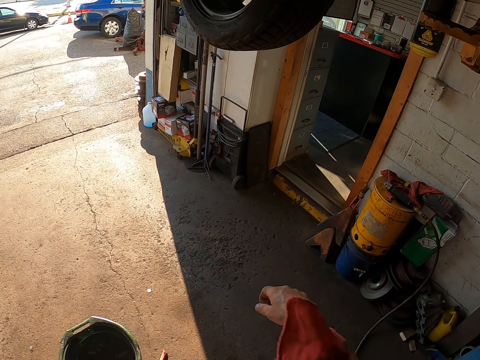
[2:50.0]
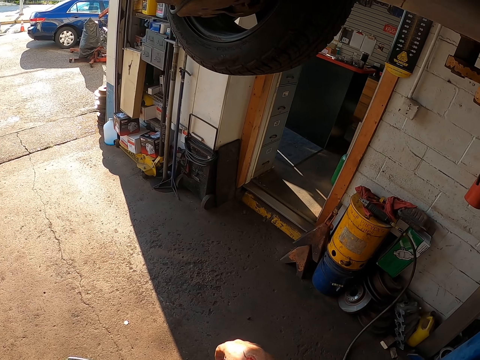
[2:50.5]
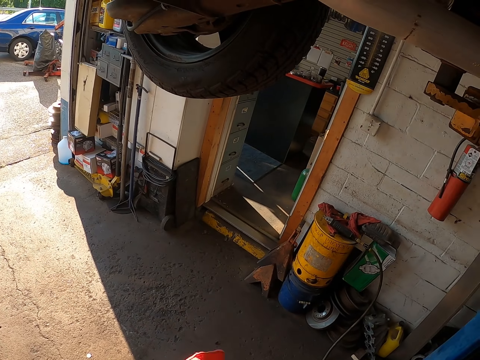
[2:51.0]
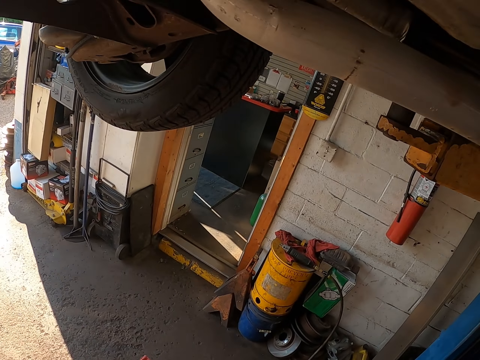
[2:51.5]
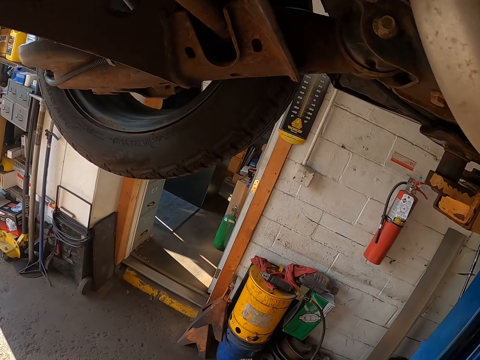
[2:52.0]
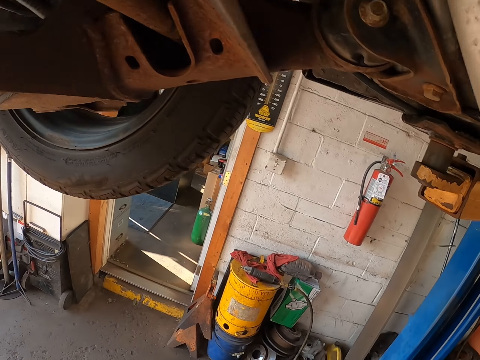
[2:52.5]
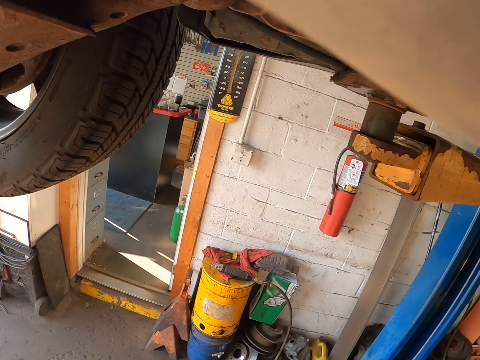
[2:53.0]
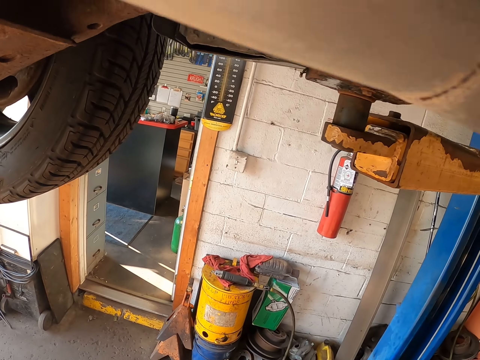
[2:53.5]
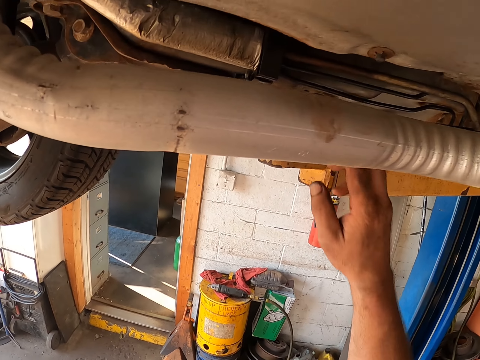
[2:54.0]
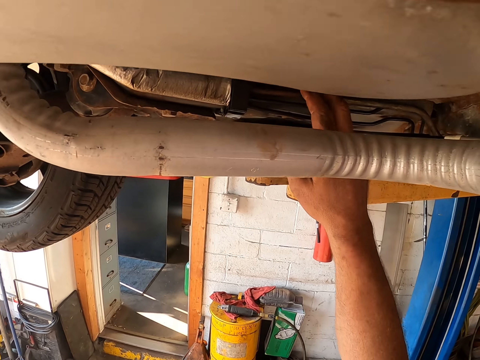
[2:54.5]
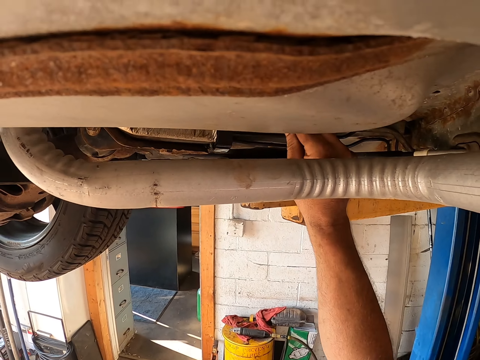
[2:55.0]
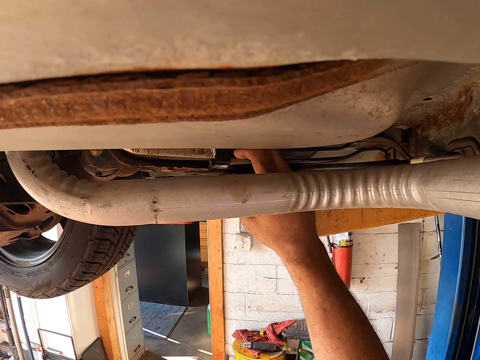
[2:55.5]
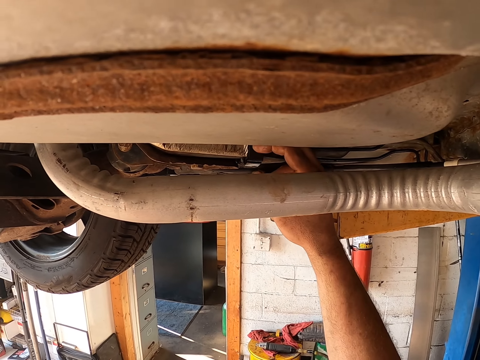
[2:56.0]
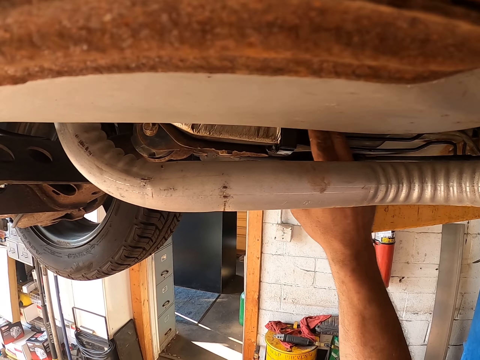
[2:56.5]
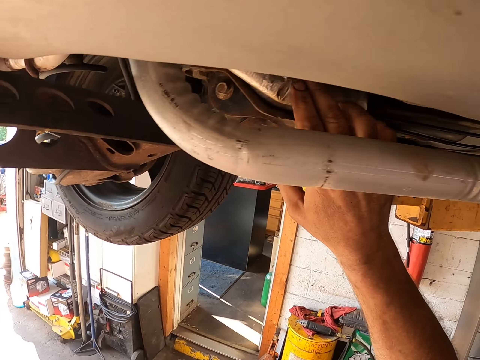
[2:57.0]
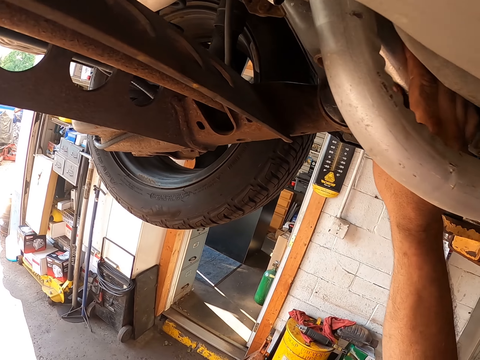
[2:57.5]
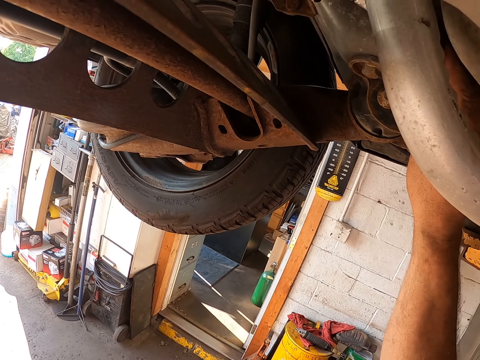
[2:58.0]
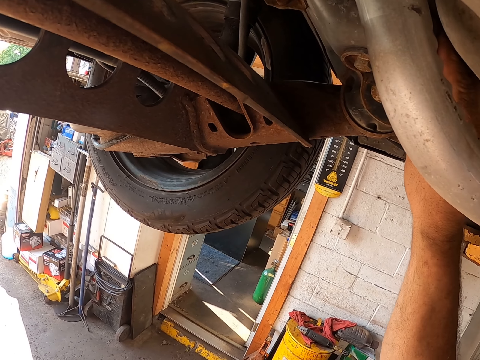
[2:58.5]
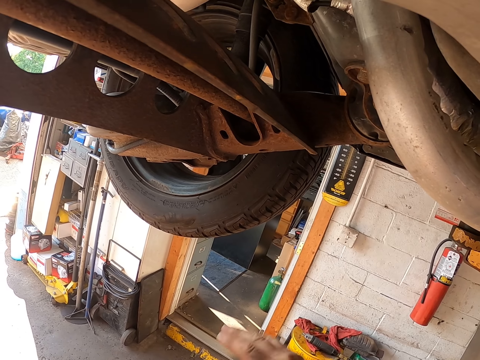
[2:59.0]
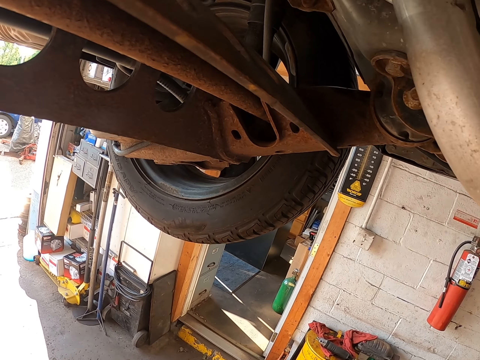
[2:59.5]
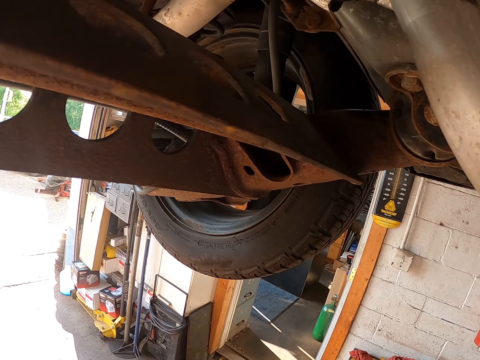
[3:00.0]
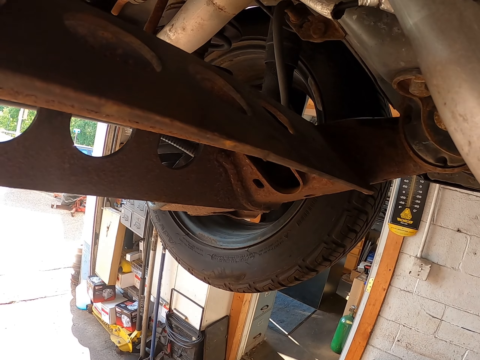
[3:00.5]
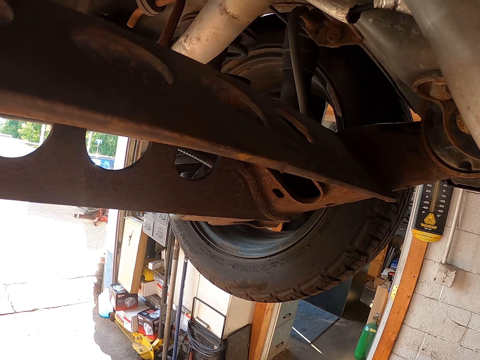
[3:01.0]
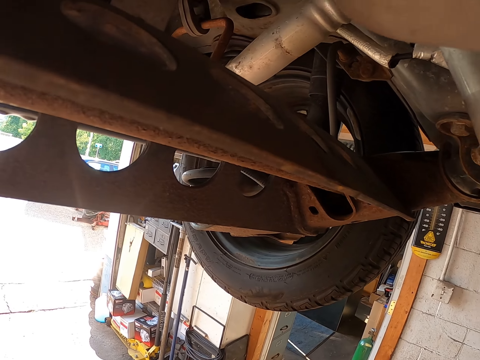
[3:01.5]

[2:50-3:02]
The camera wearer wipes hands with the cloth. They look at the vehicle. They inspect the undercarriage and touch the vehicle.

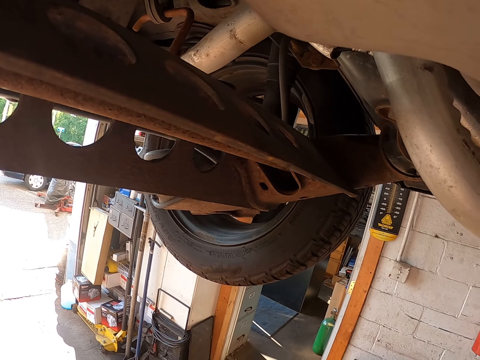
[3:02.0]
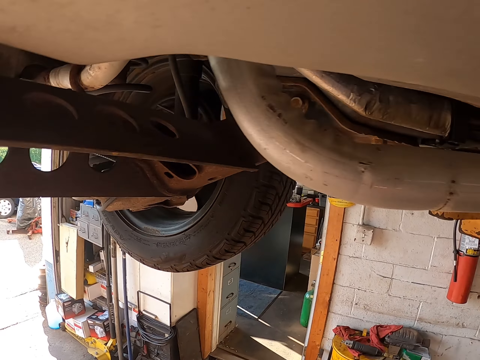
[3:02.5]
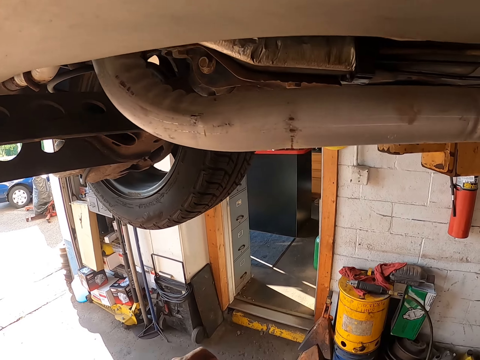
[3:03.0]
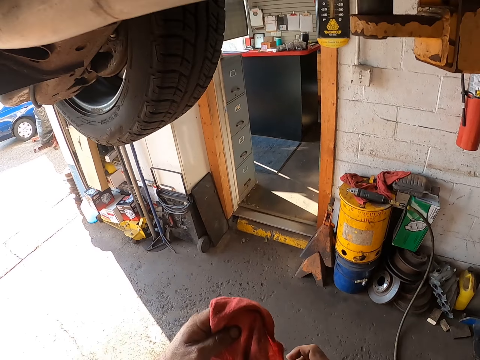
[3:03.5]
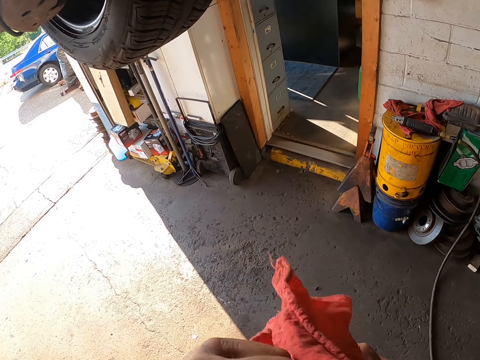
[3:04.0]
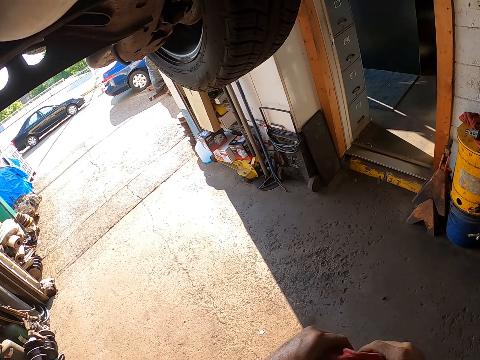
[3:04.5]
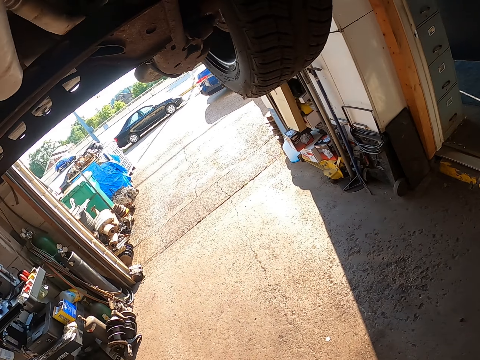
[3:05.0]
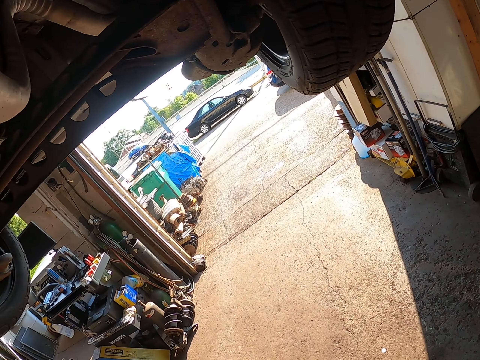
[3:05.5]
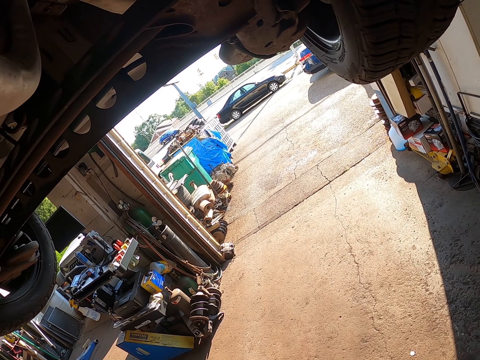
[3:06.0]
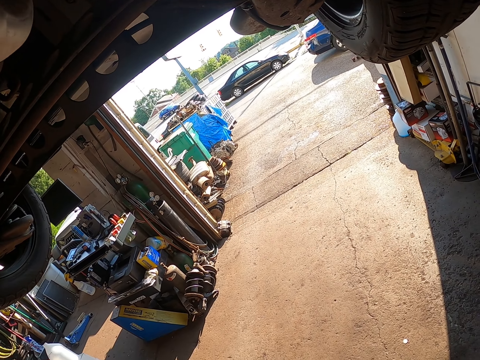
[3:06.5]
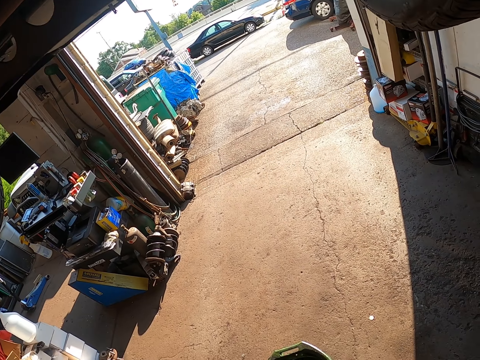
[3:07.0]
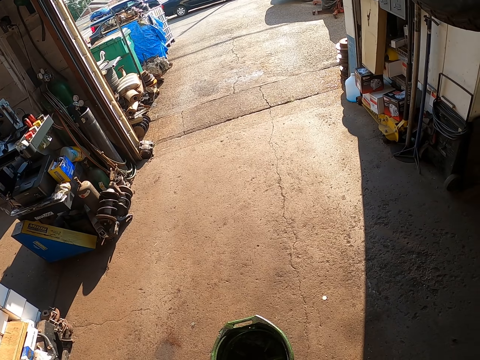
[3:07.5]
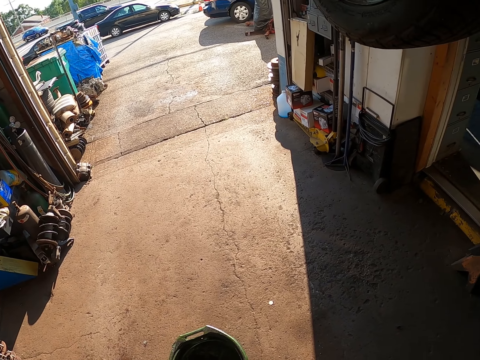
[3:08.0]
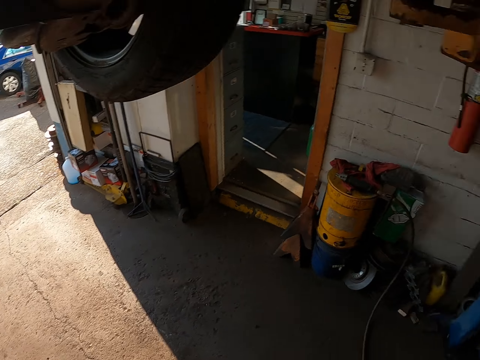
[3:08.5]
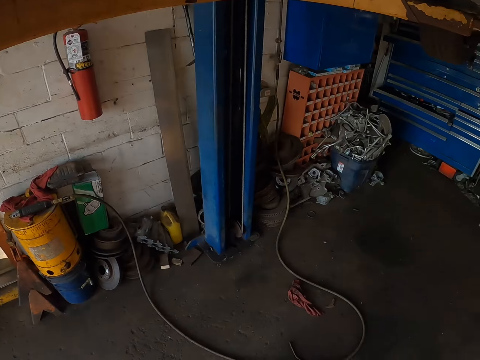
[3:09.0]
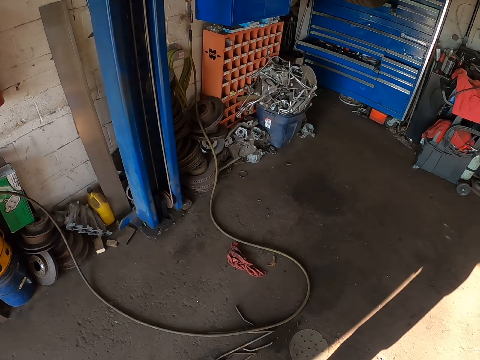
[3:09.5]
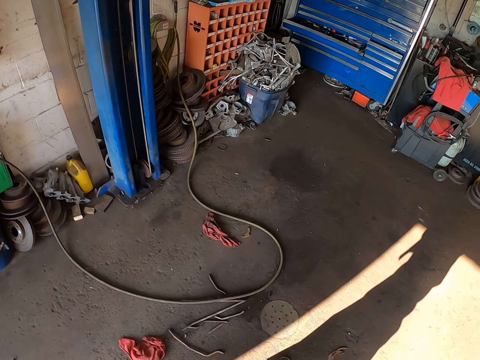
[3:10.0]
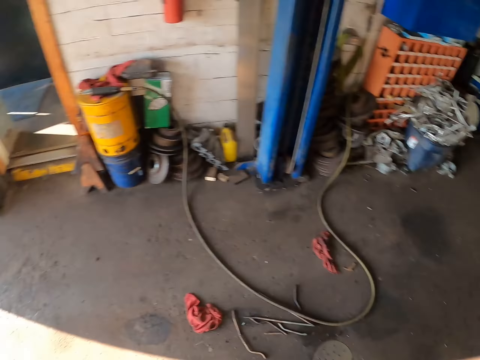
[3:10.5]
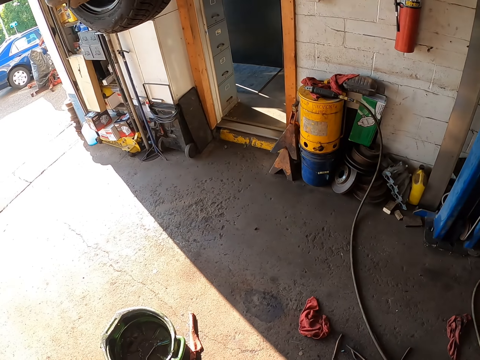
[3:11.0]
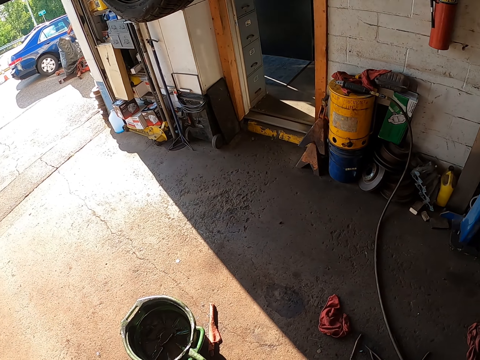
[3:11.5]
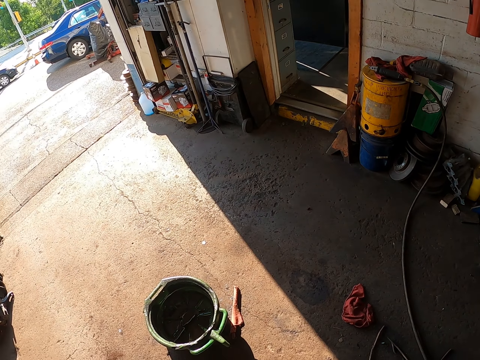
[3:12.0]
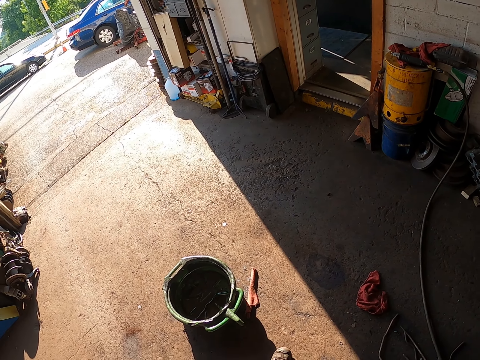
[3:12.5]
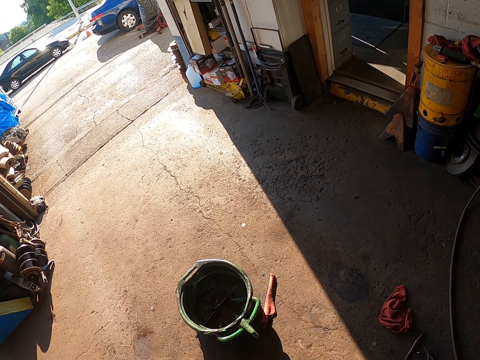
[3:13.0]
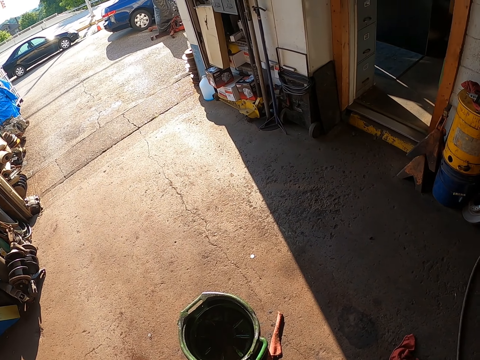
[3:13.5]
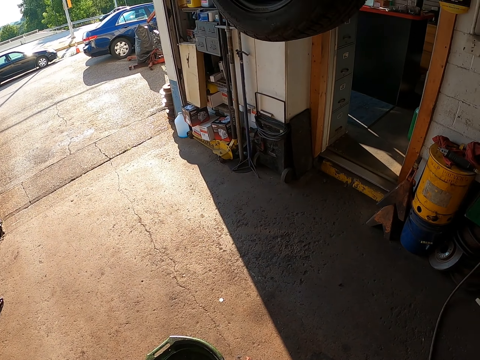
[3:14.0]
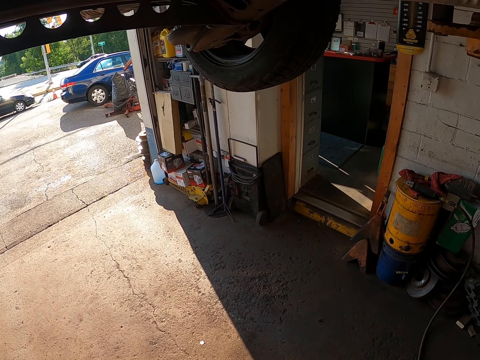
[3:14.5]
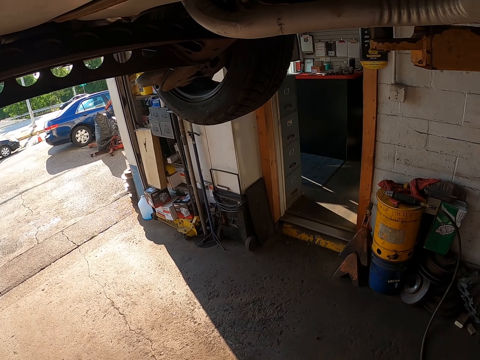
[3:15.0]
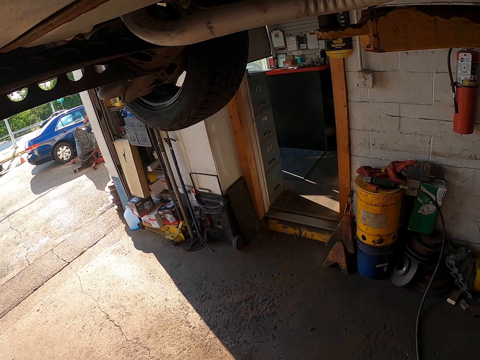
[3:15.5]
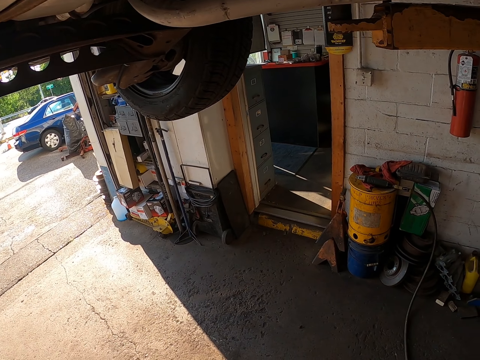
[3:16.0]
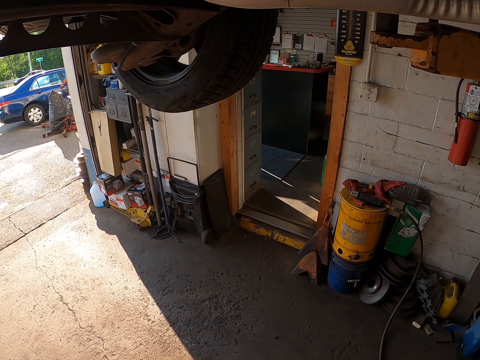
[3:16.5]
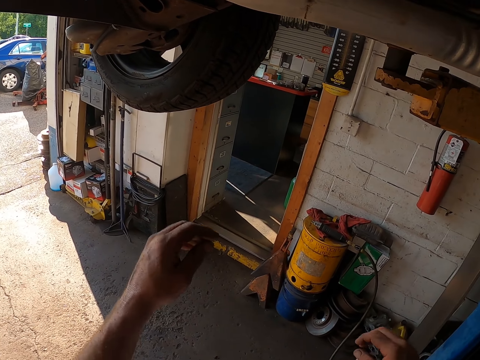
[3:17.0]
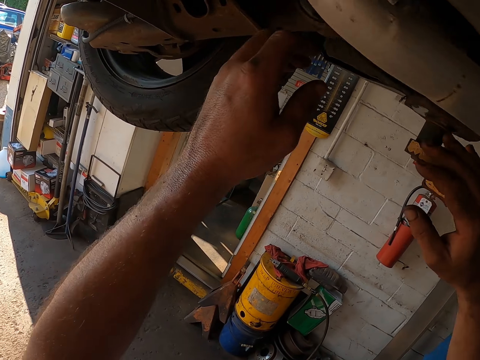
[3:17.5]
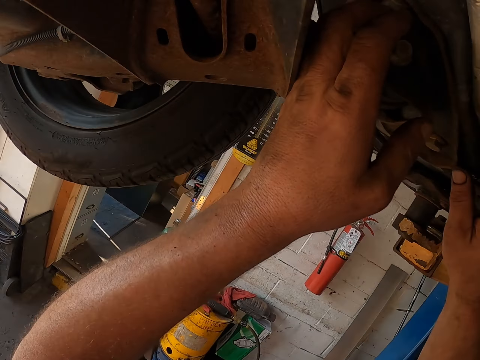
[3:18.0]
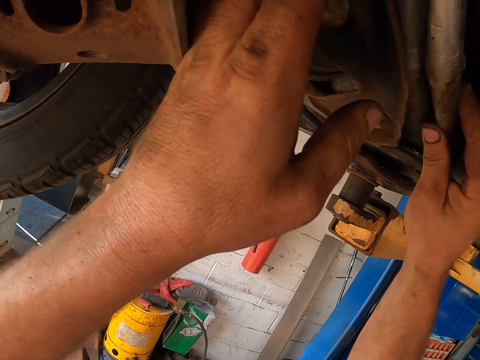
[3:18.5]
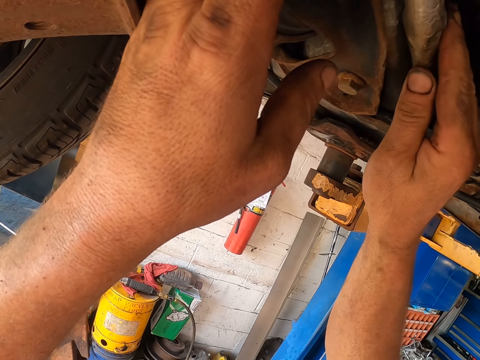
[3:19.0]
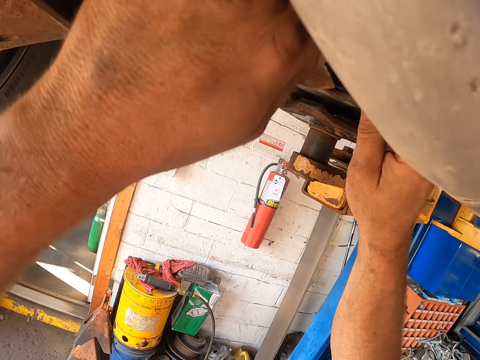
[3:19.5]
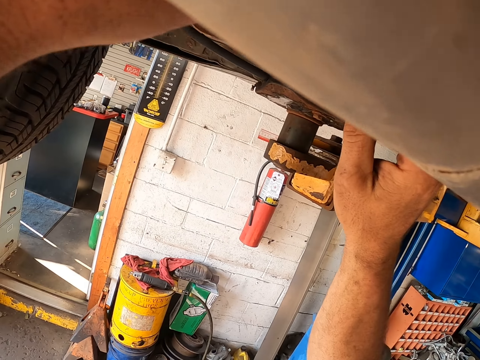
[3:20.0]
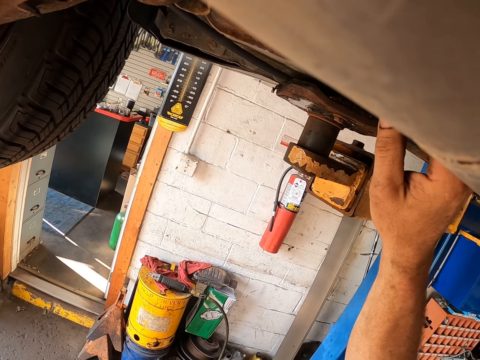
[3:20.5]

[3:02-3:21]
The camera wearer lifts the cloth. They look around. They inspect the undercarriage. They touch the vehicle.
